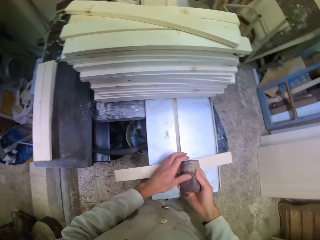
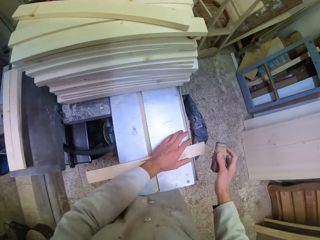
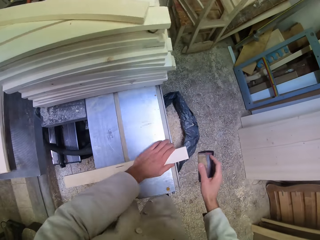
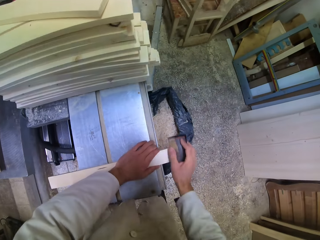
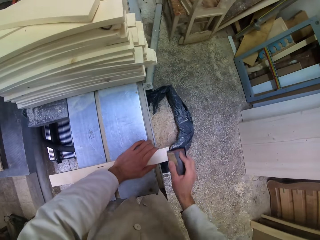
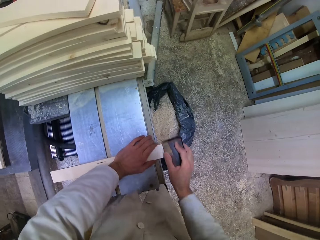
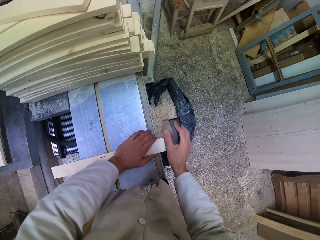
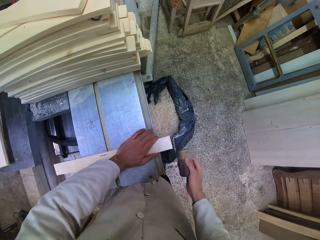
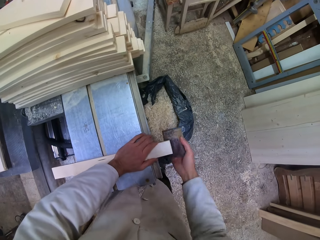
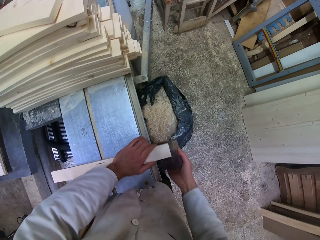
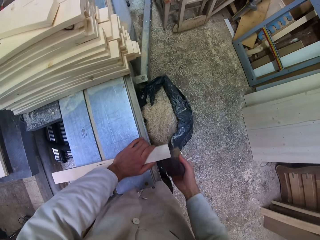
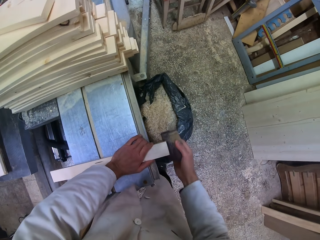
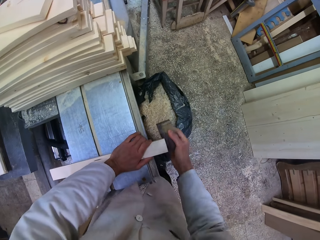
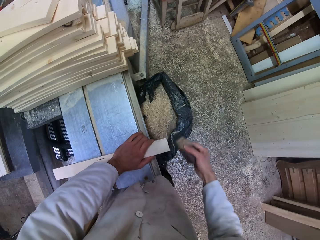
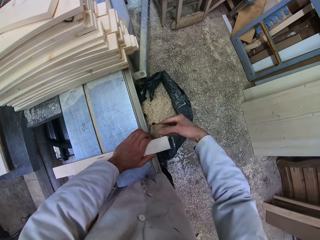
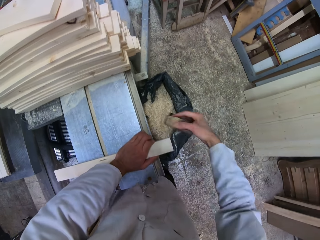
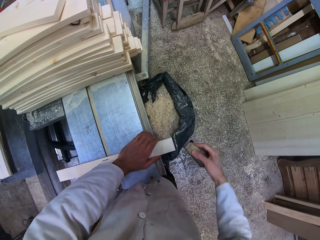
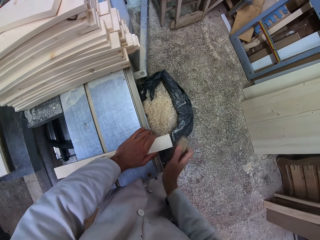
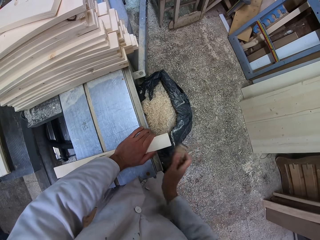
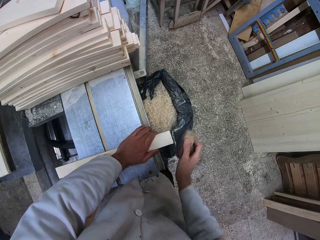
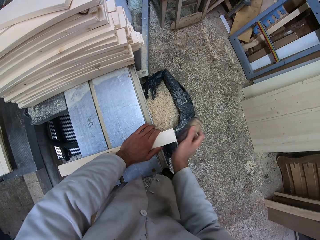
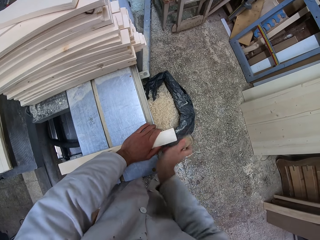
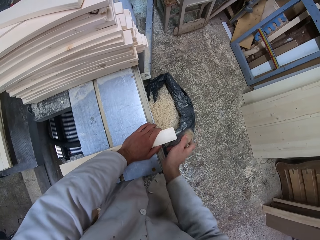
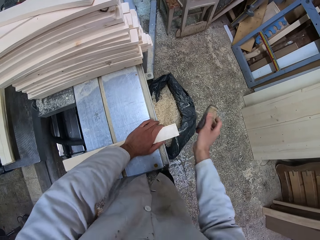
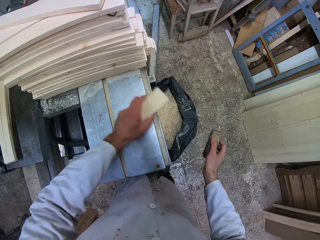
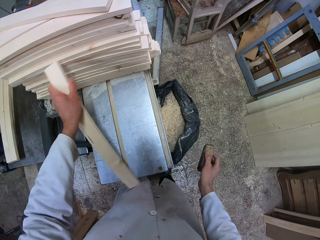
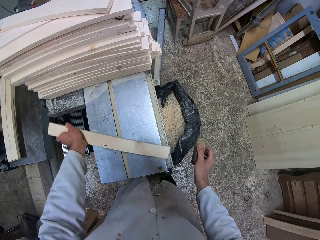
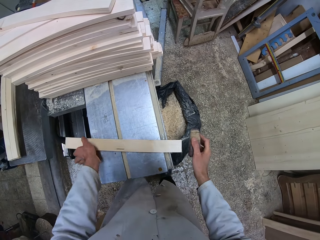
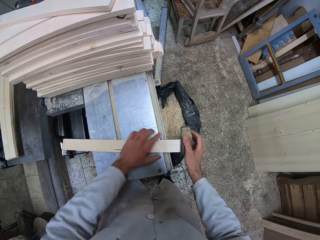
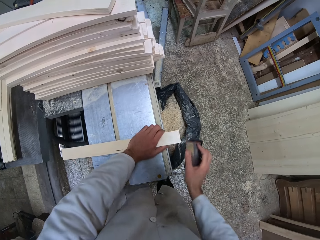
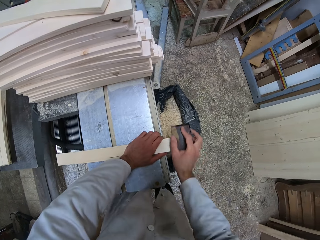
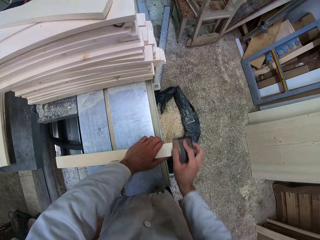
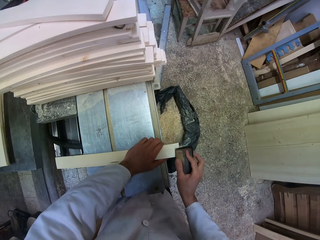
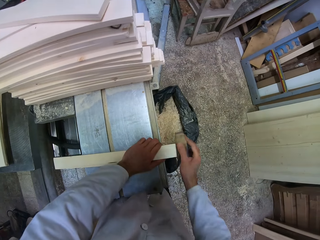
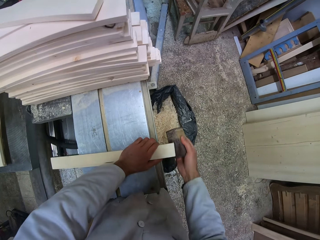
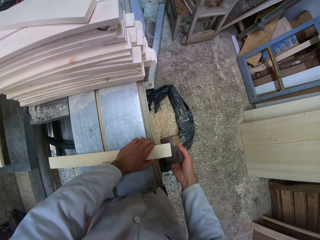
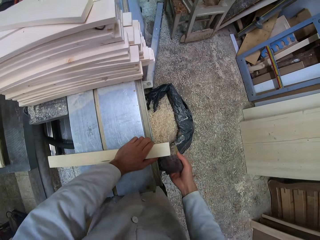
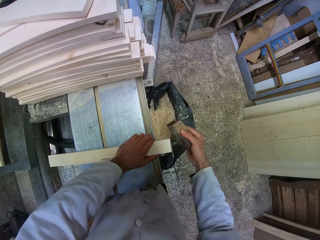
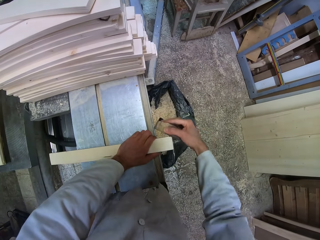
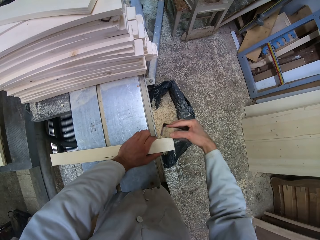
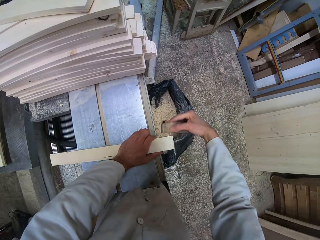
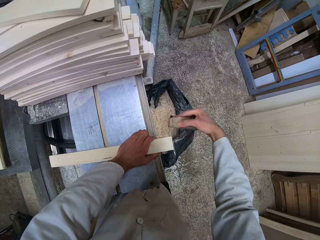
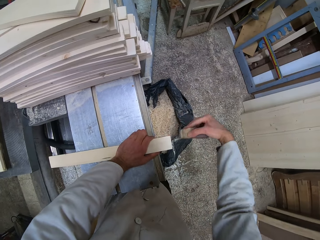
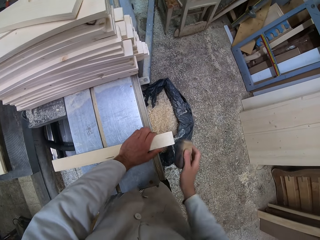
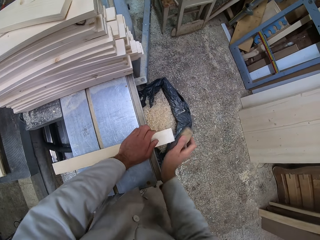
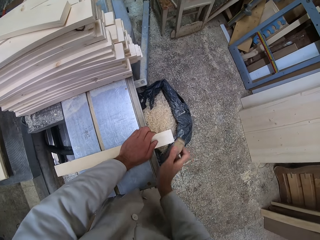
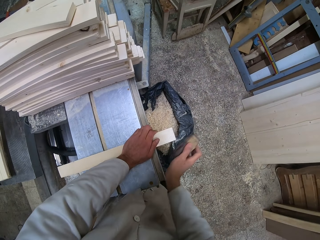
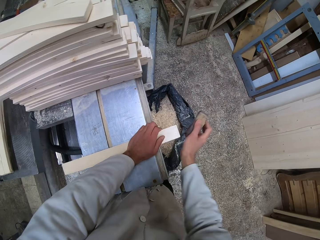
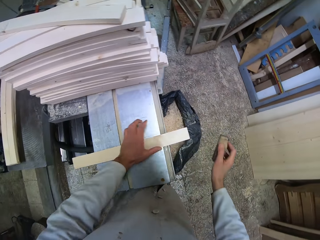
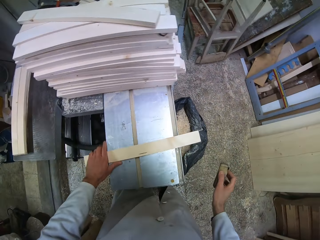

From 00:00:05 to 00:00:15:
The camera wearer holds down the wood on the metallic table. He brushes the wood with the sanding block in his right hand. He smoothens the wood. He lifts the wood, holds down the wood and smoothens the wood.

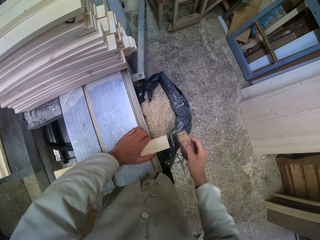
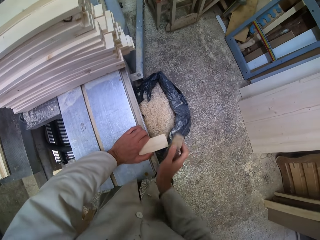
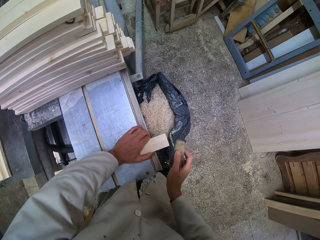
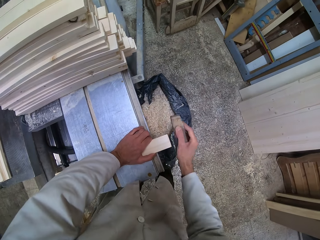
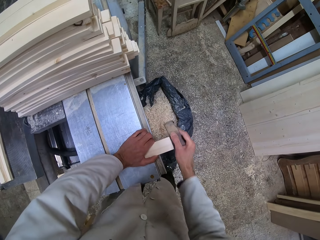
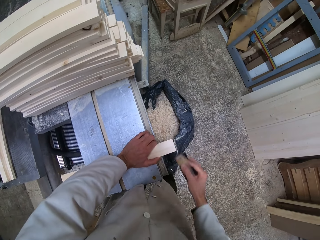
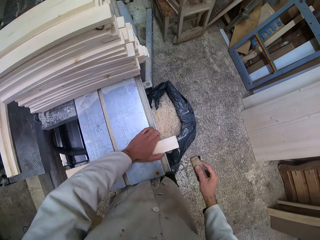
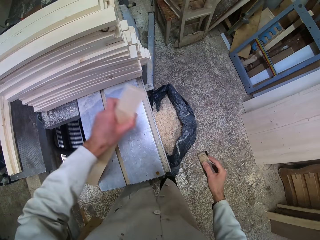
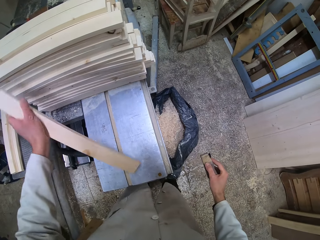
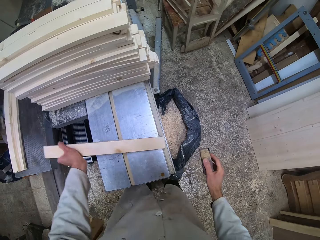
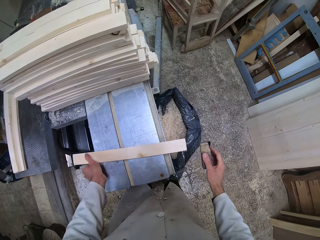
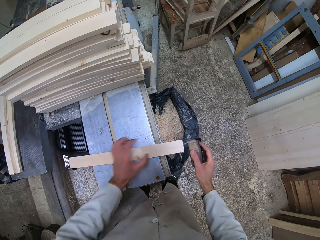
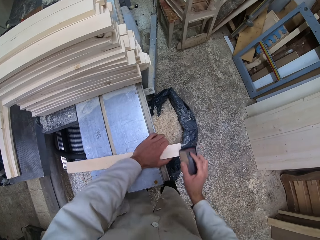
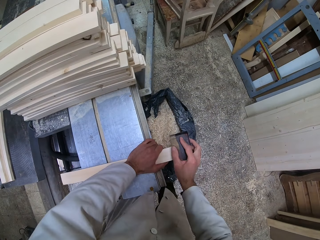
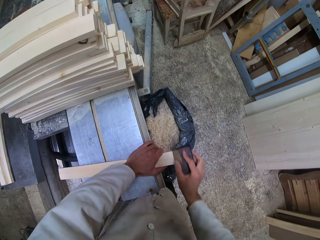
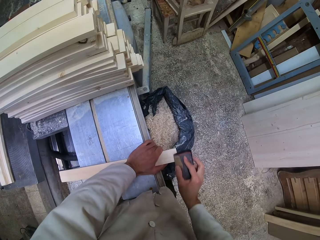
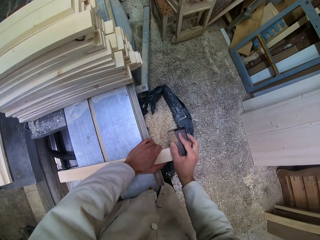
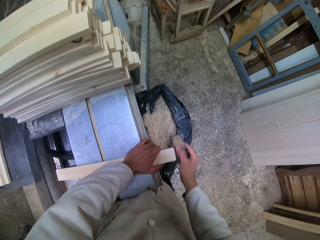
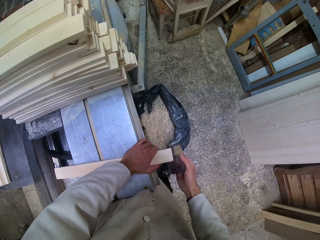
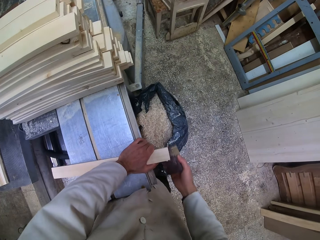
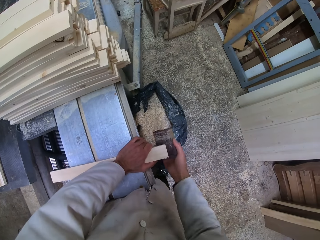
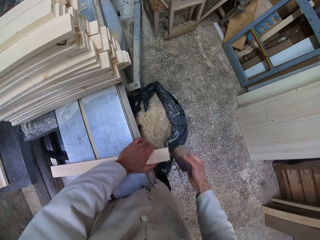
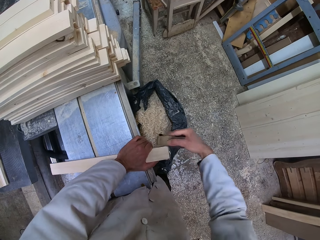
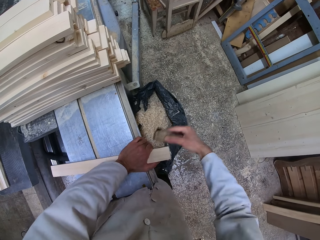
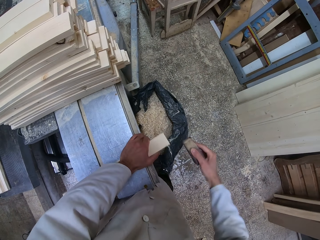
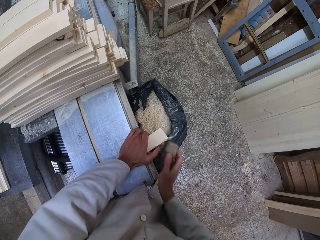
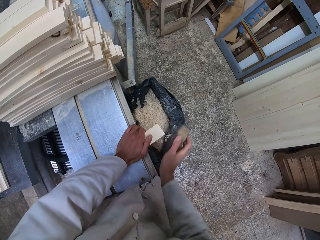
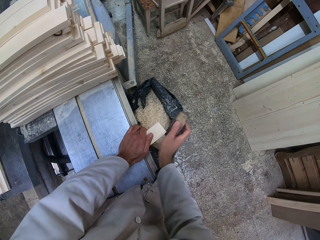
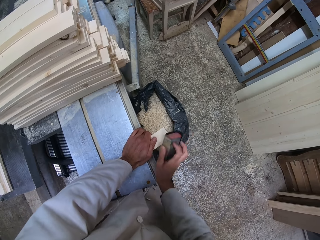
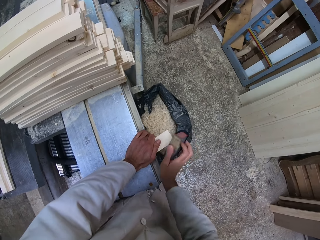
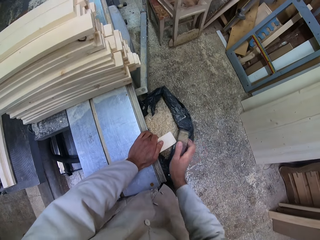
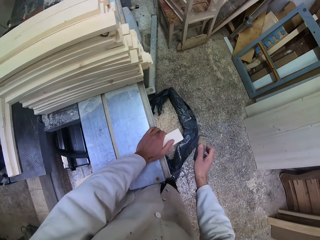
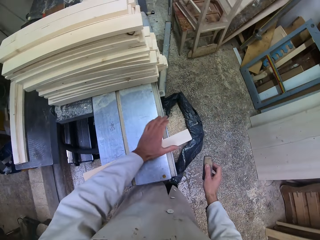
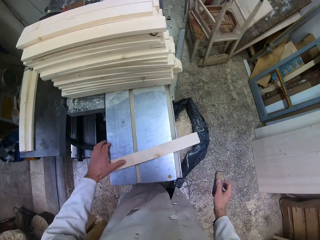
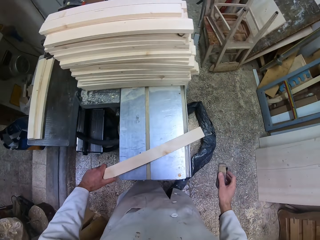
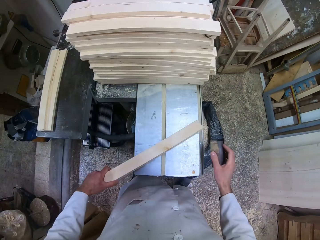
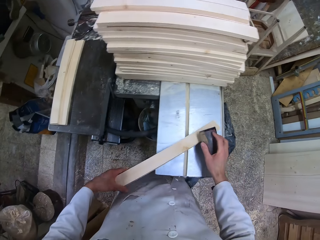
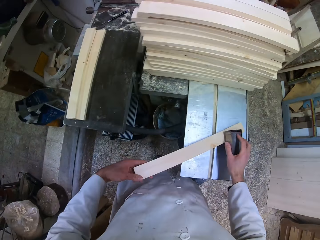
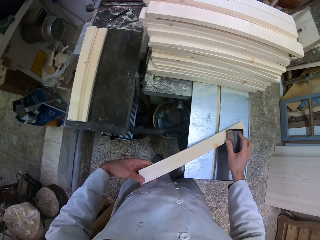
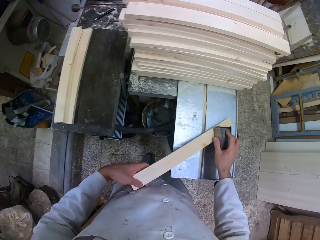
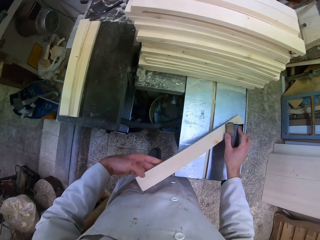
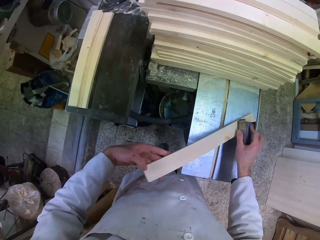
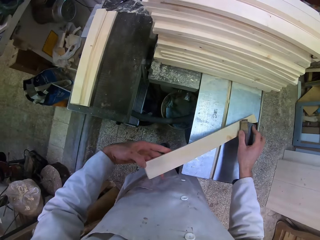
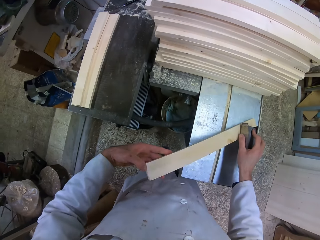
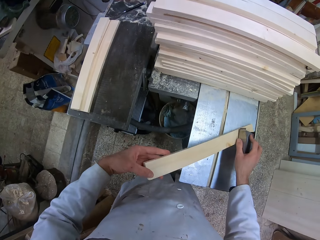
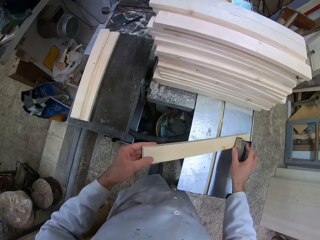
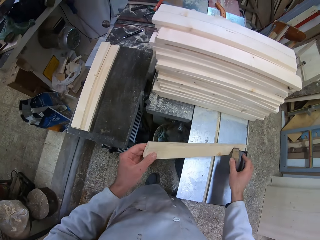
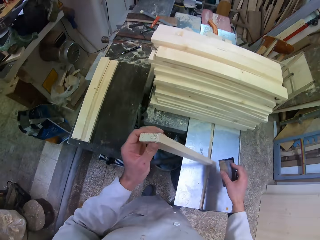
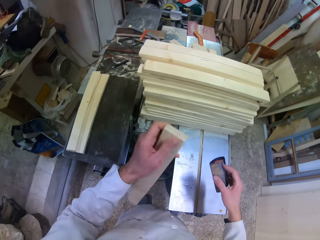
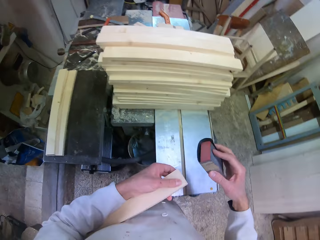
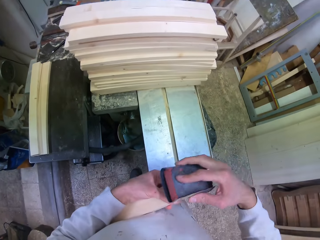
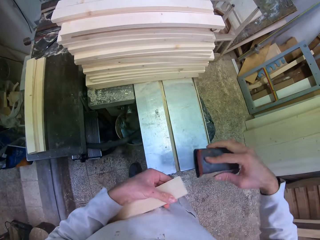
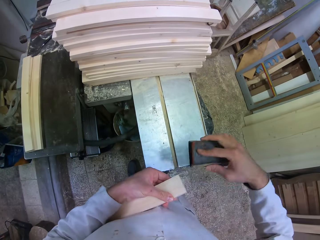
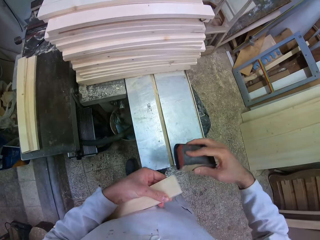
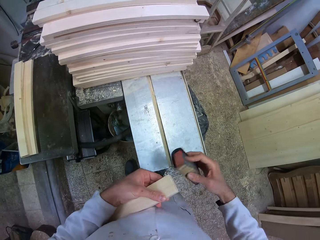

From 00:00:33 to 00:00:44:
The camera wearer lifts the wood. They put the wood on the metallic table. They hold the wood down on the metallic table. They smoothen the wood. They hold the wood. They lift the wood and smoothen the wood.
